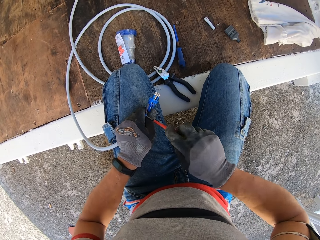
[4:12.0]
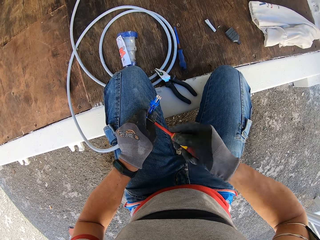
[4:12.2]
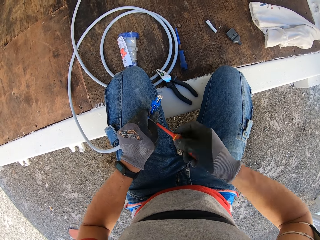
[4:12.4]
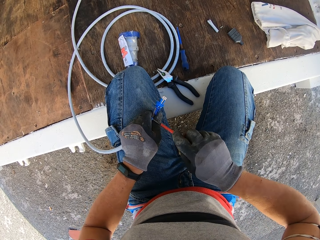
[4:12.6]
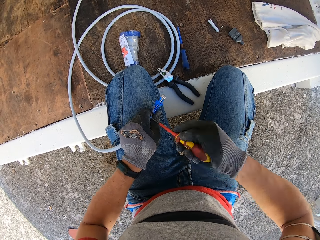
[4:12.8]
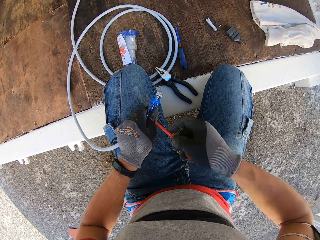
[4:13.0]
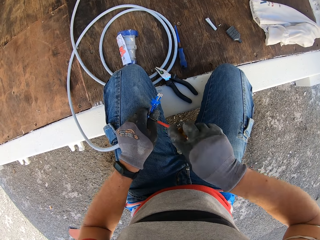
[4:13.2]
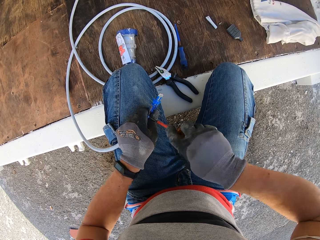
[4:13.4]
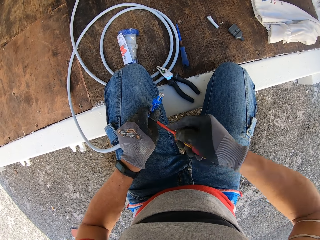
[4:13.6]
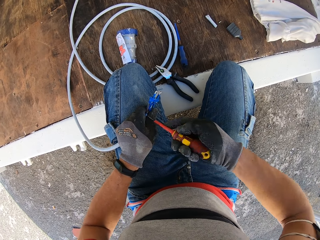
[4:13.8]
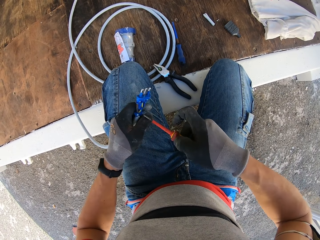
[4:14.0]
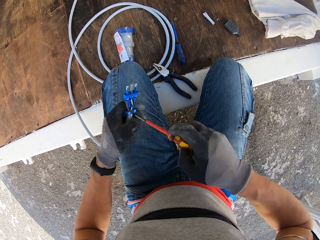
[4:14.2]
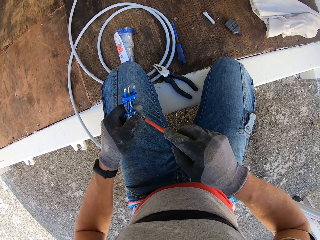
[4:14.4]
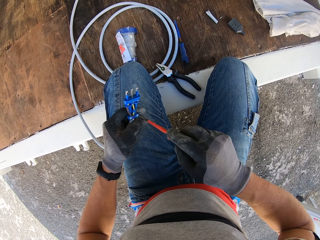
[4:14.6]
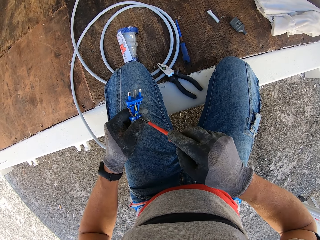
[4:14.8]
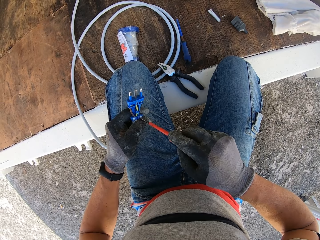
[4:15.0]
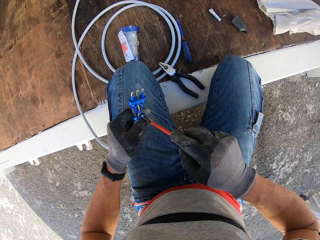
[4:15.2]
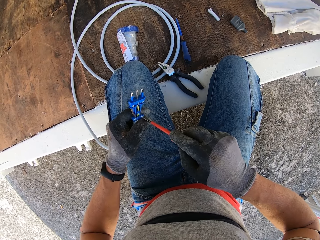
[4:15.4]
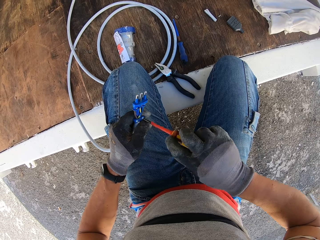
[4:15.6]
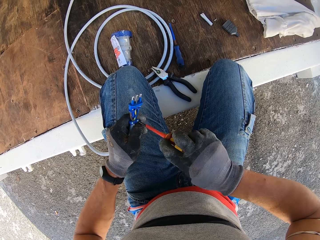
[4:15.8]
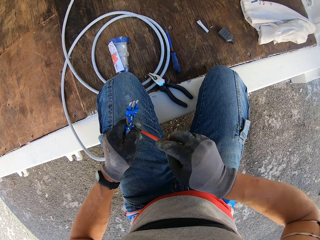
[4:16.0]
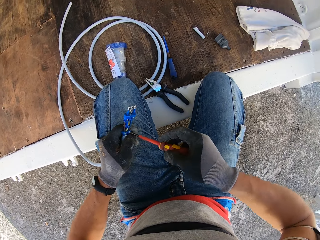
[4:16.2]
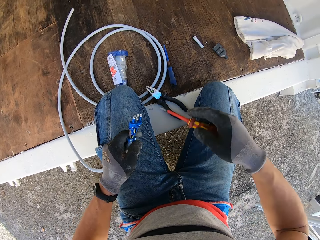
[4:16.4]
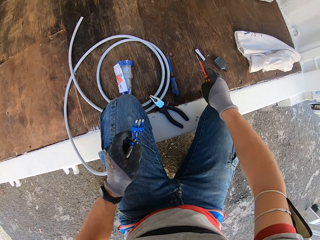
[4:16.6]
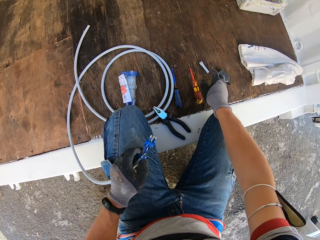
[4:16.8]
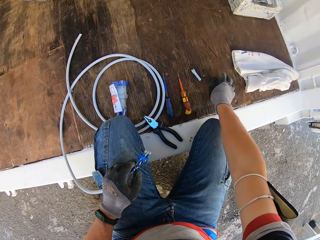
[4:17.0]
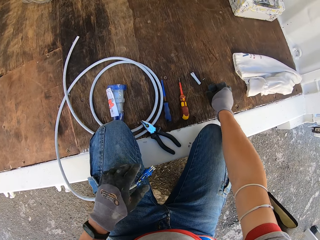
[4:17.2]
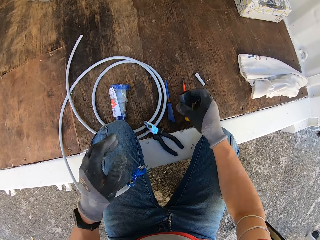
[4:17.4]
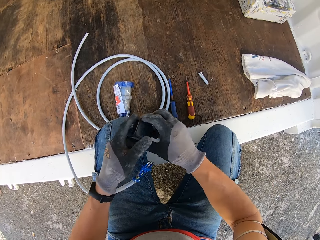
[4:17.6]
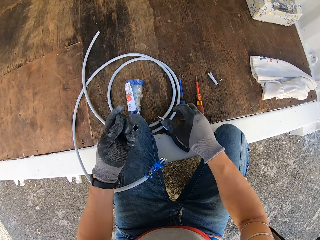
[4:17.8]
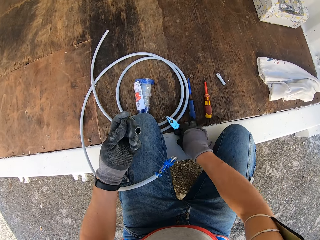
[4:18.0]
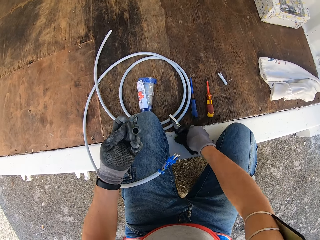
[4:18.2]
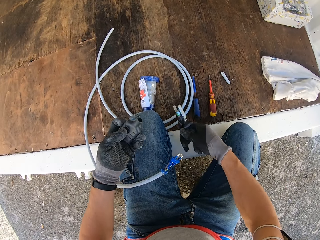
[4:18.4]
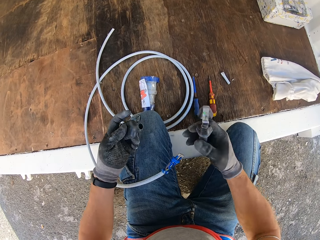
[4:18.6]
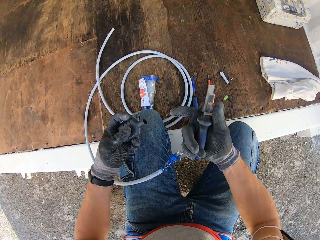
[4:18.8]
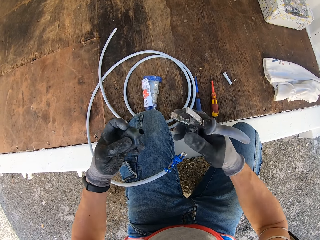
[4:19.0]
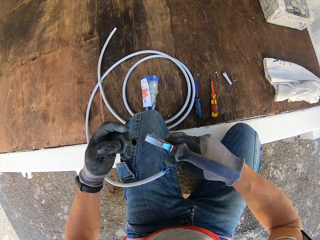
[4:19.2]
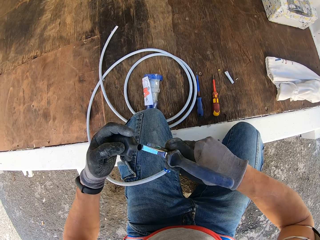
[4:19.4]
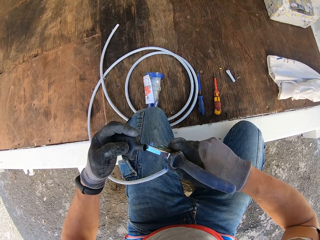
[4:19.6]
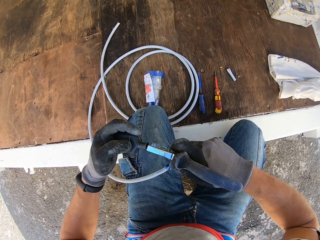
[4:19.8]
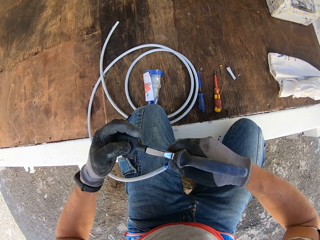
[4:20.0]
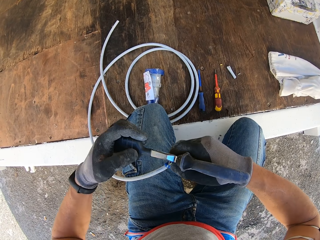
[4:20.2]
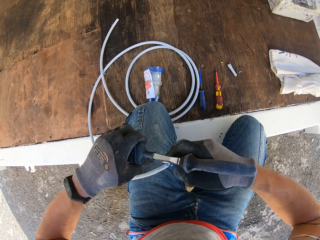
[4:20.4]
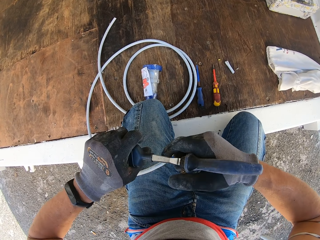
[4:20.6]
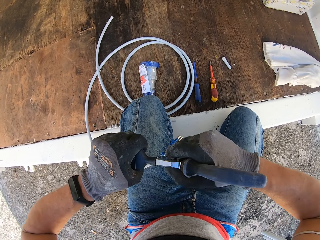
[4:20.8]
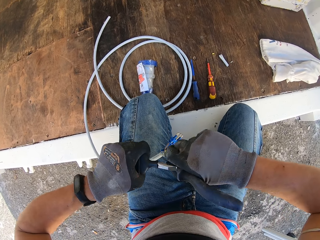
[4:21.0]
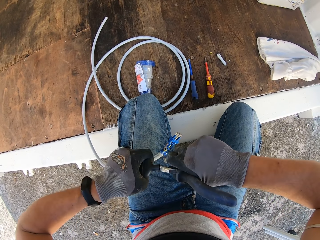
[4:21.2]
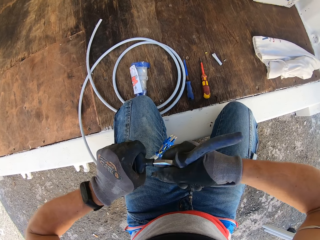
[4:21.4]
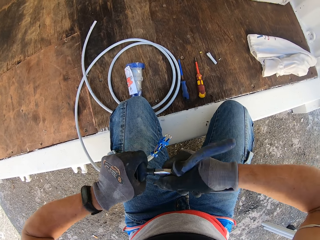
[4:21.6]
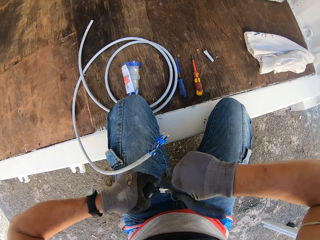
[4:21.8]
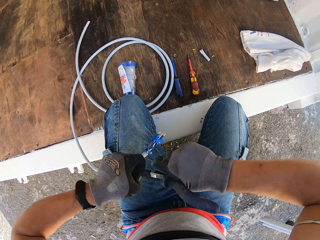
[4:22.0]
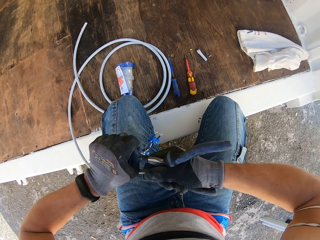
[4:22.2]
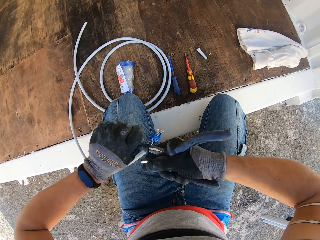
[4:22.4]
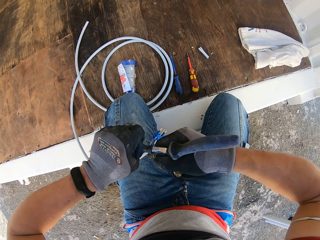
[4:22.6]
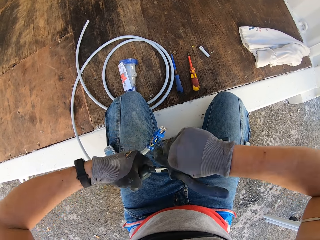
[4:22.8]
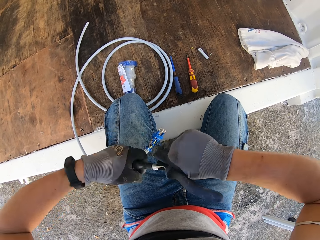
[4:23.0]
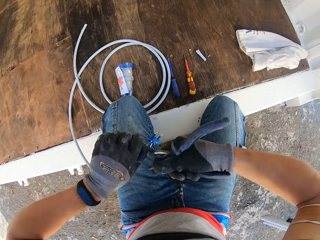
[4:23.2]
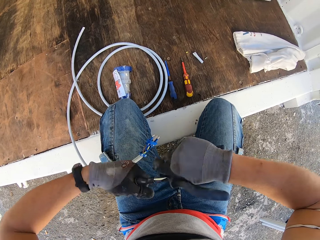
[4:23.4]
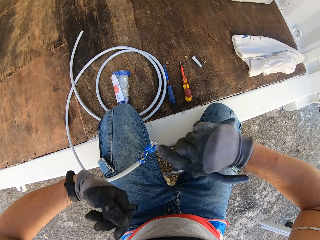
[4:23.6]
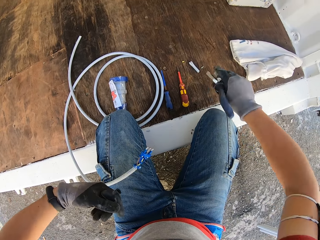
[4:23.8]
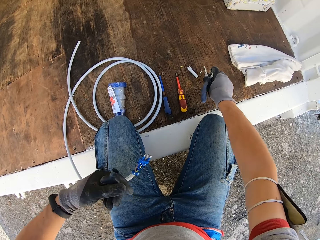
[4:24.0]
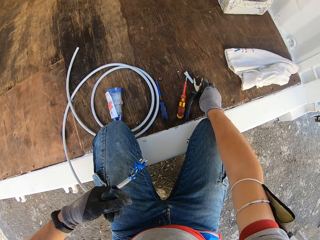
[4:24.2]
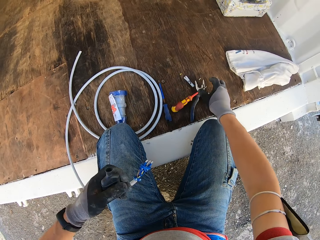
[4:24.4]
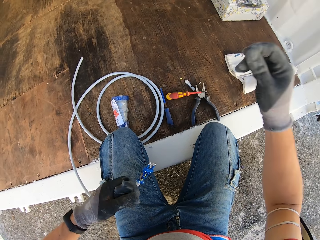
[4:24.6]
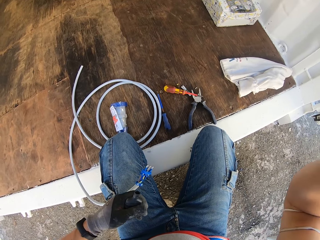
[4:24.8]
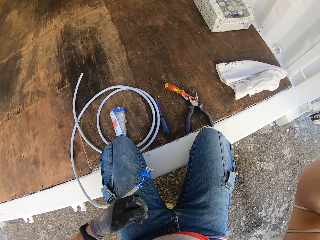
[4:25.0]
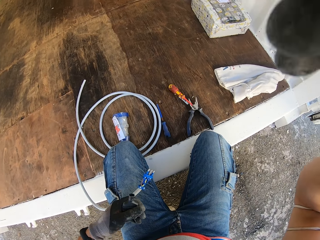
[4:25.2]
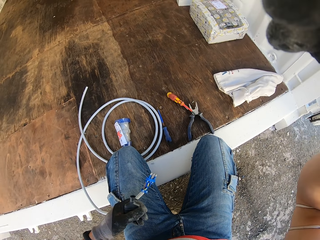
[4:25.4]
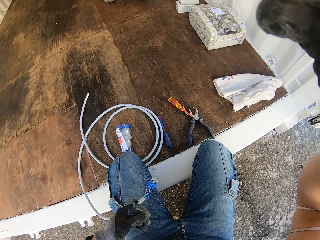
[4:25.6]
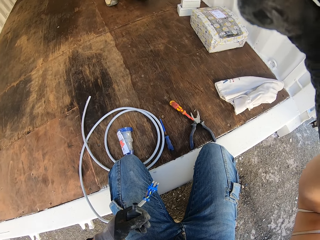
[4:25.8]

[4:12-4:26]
The camera wearer screws the wire clip screw with the screwdriver. He puts the screwdriver in the container. He puts the adapter on his lap. He picks an adapter outer cover from the container. He picks pliers from the container. He fixes the adapter outer cover. He twists the pliers in the adapter outer cover. He puts the pliers in the container. He raises his hand. He adjusts the head camera.
